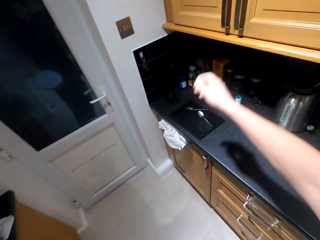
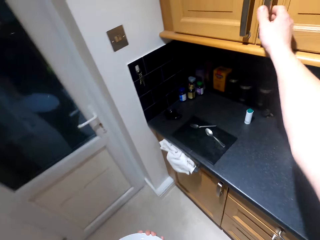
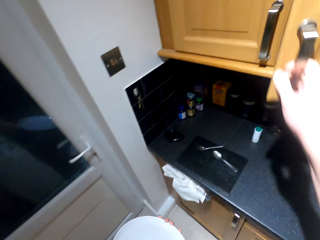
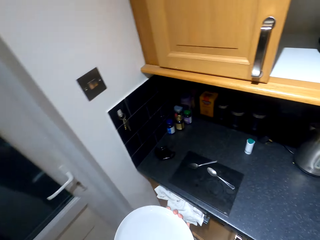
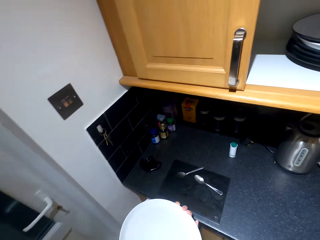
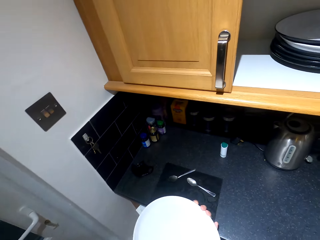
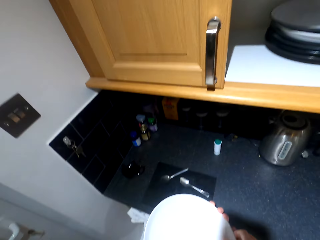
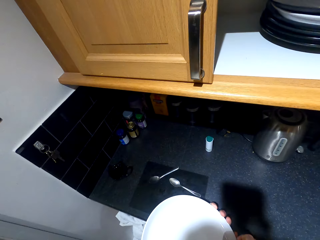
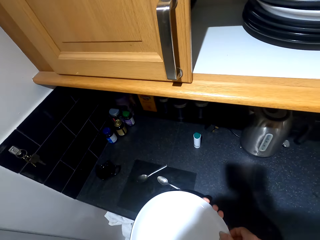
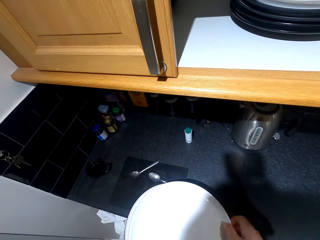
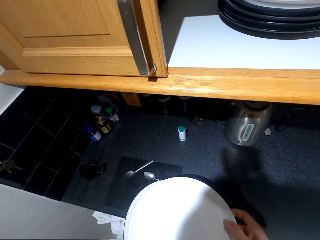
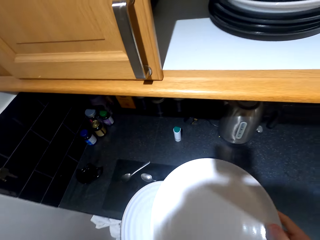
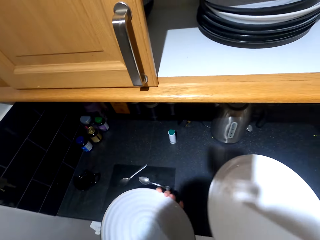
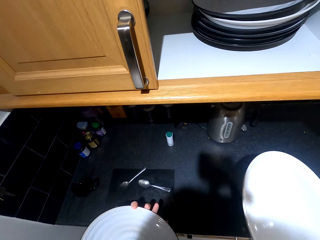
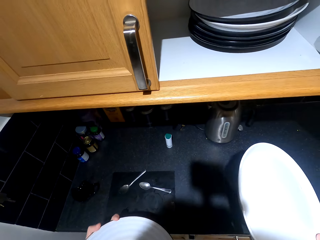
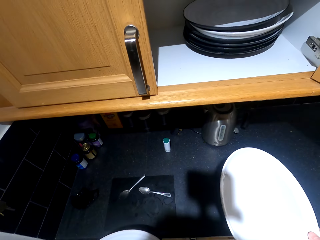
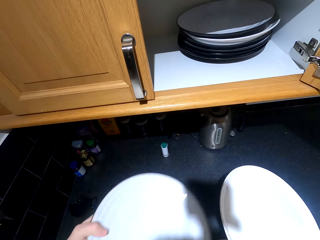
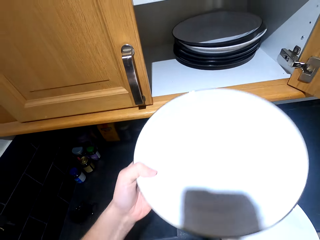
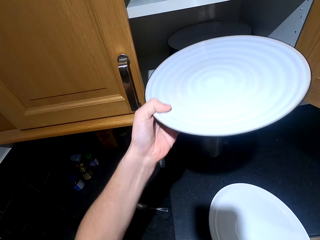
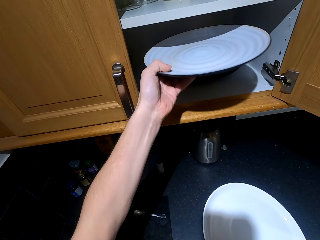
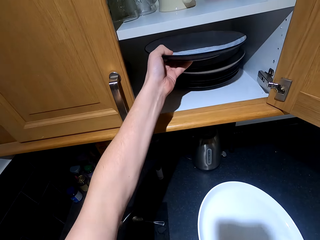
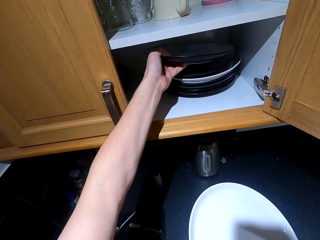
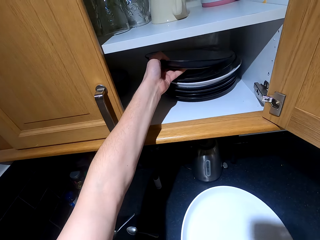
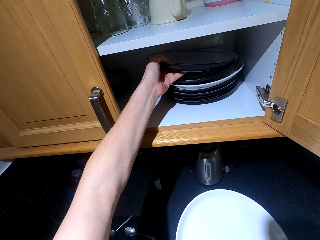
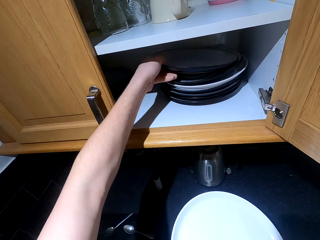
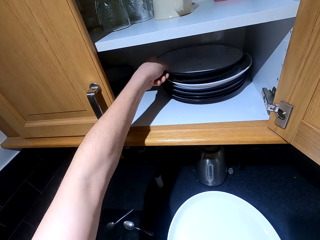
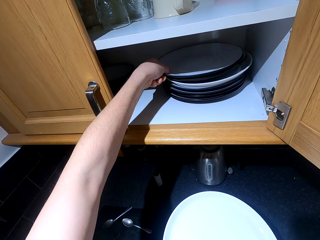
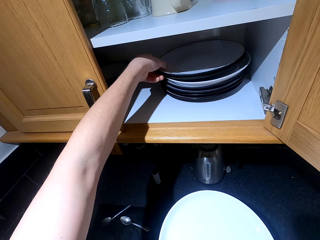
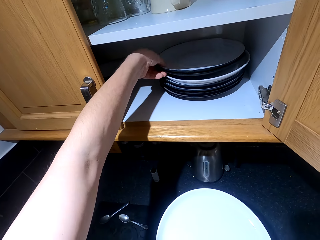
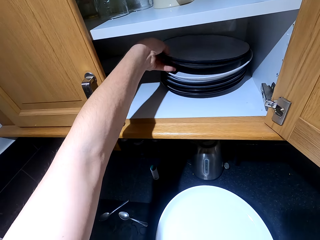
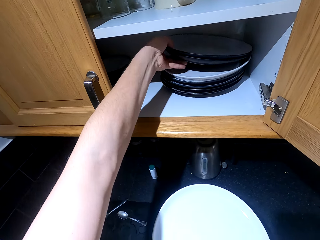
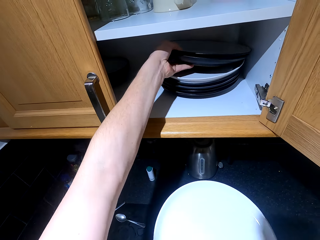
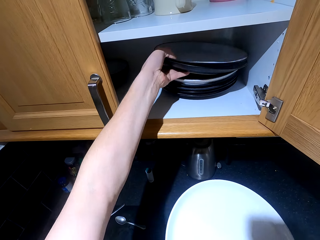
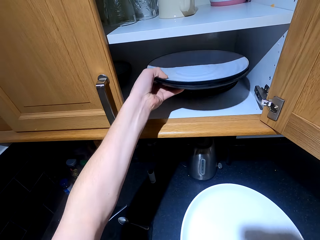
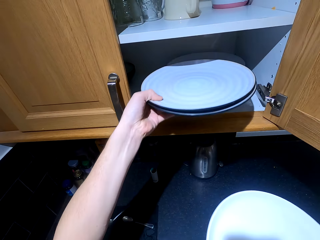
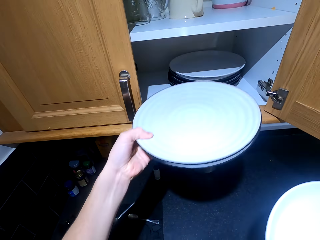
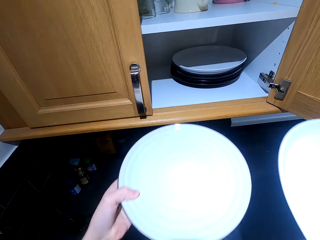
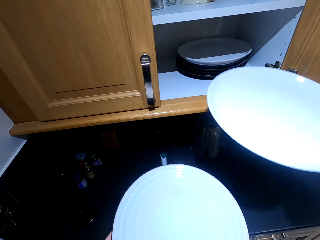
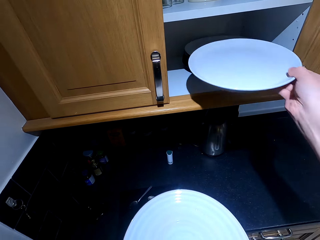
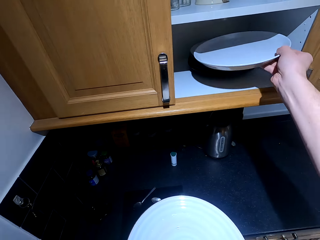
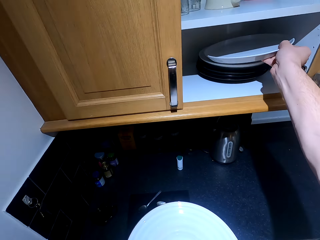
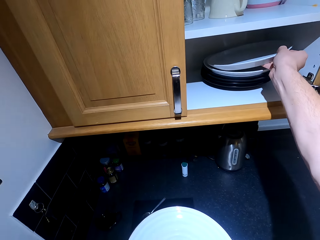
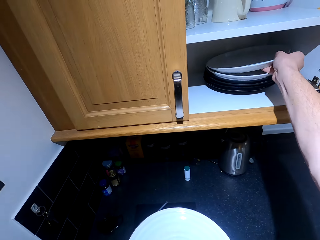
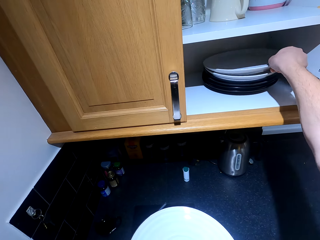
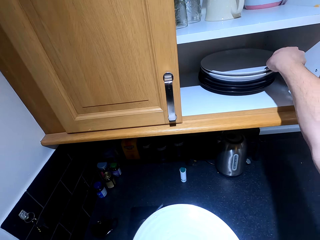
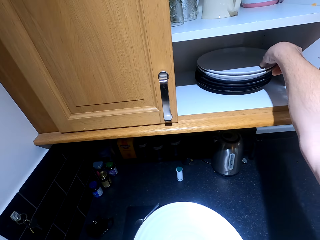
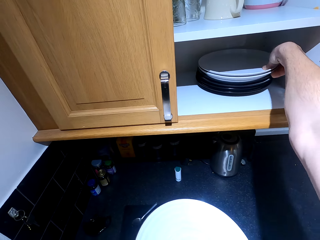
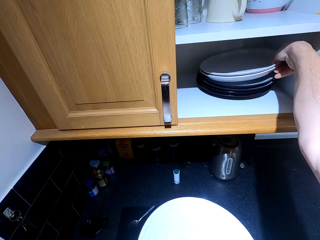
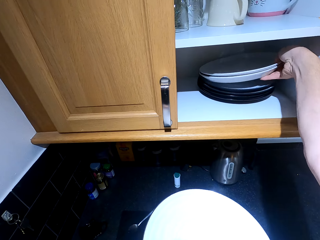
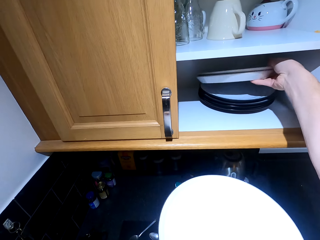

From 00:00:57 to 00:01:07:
The camera wearer opens the wall cabinet. They put the plate in the wall cabinet. They put the plate in the cabinet again.

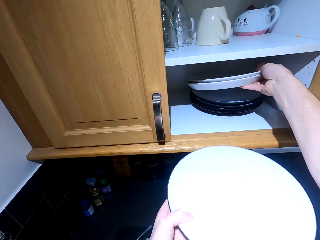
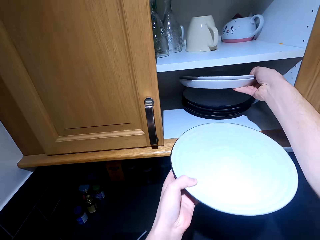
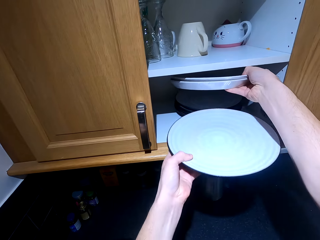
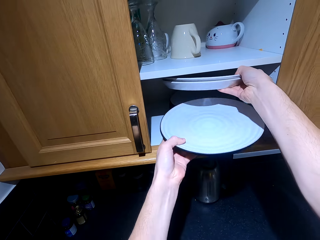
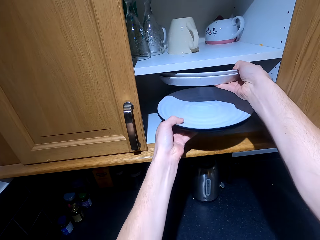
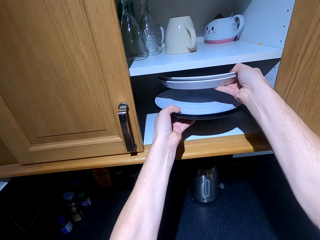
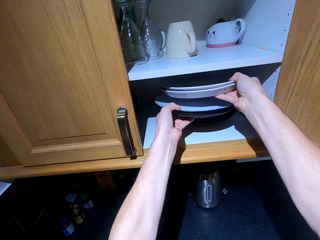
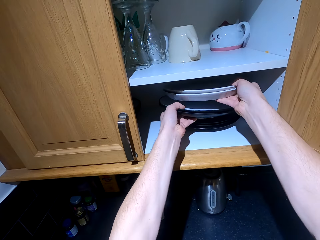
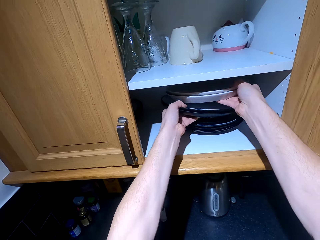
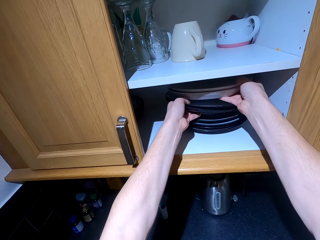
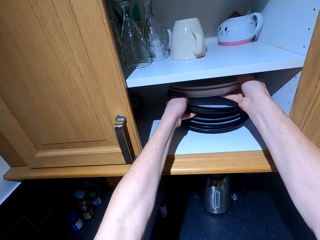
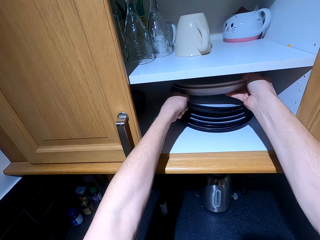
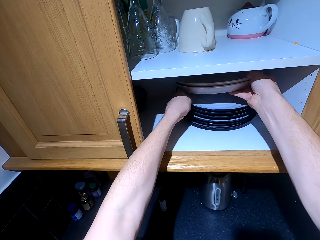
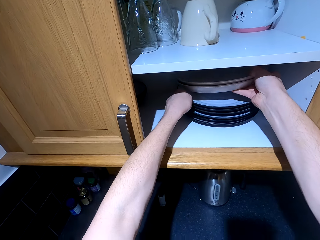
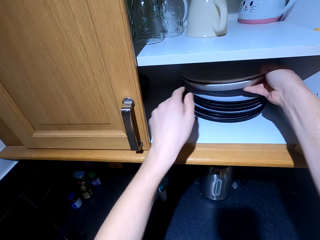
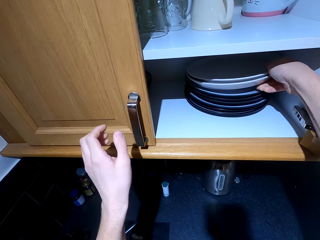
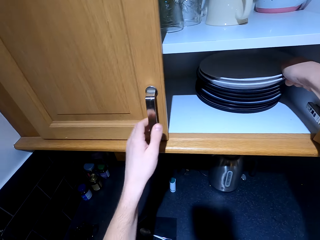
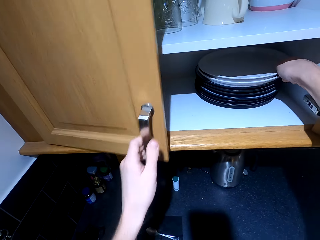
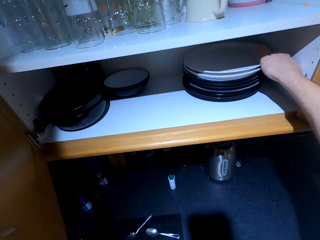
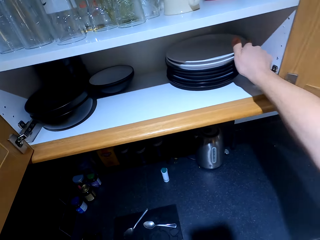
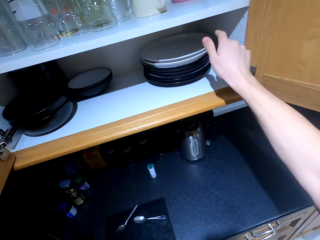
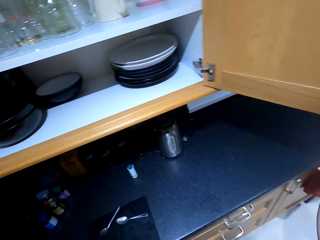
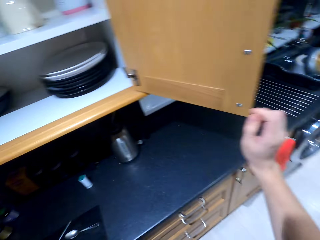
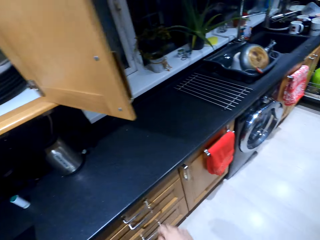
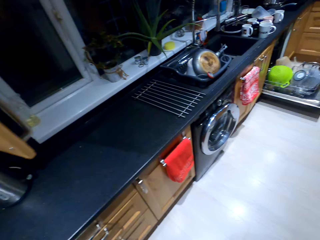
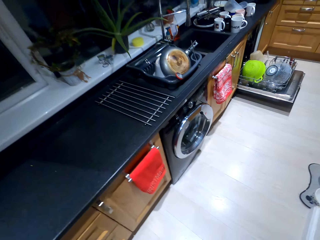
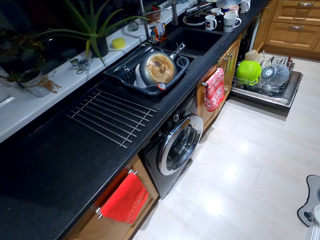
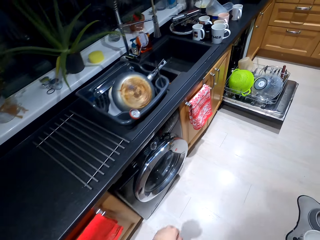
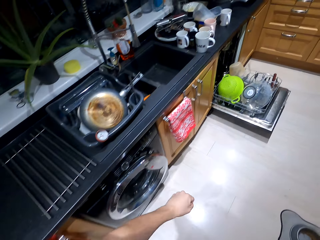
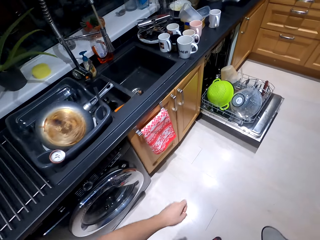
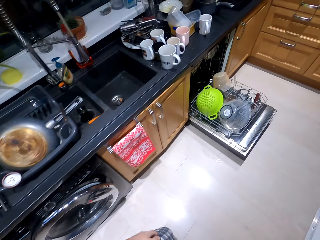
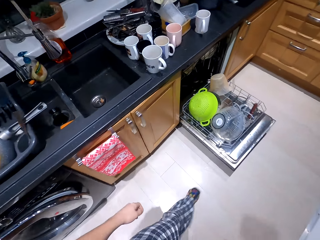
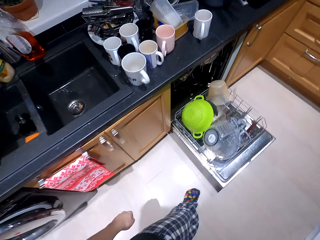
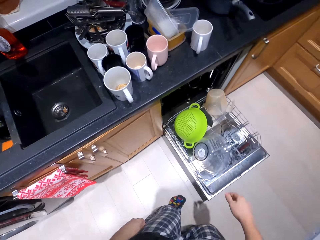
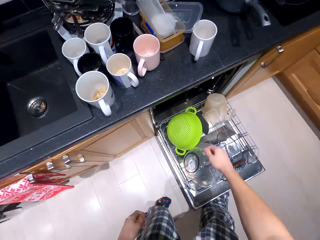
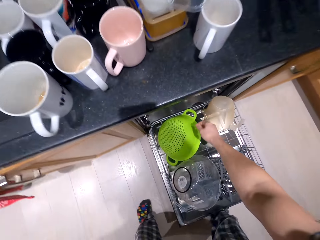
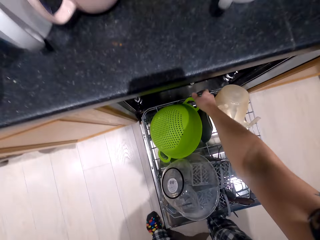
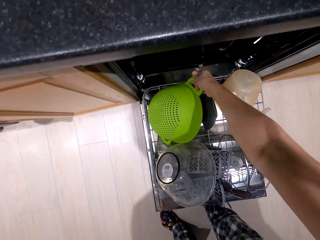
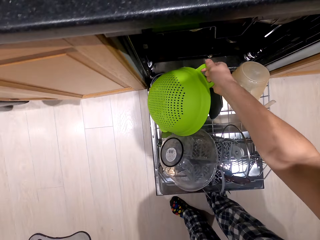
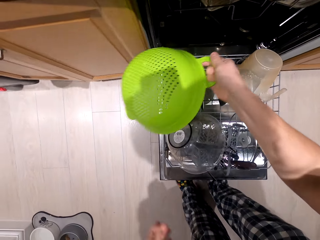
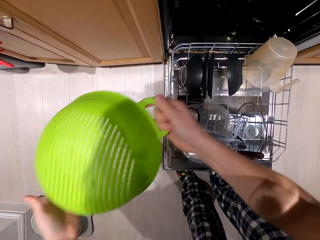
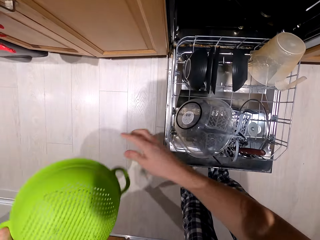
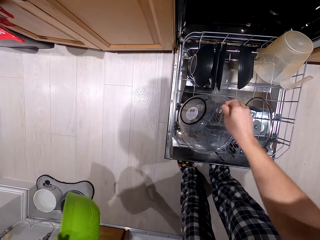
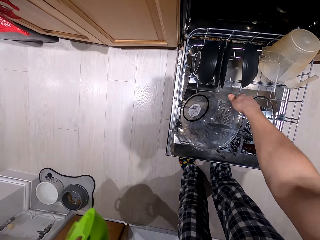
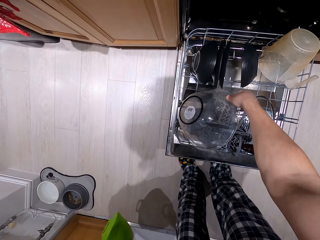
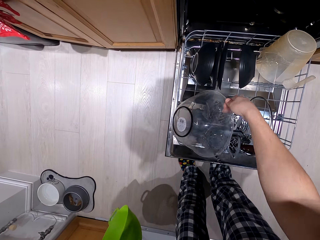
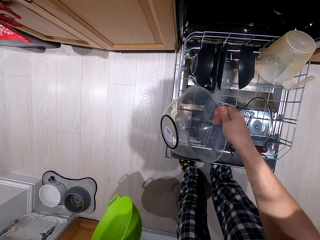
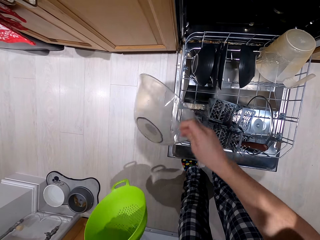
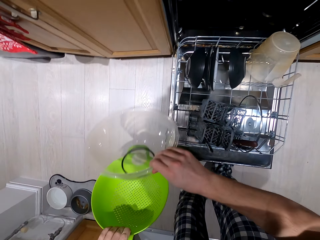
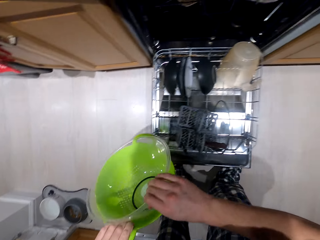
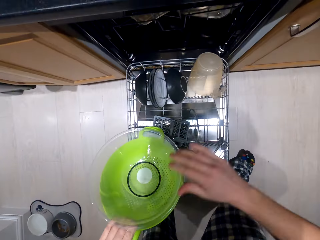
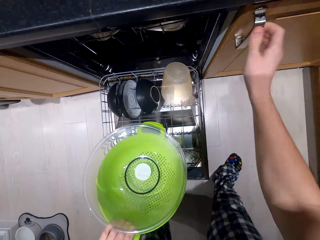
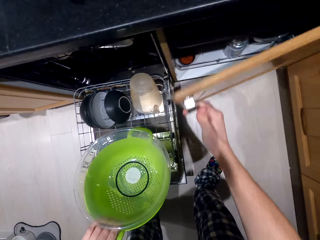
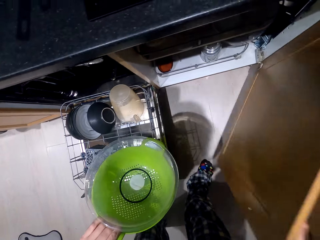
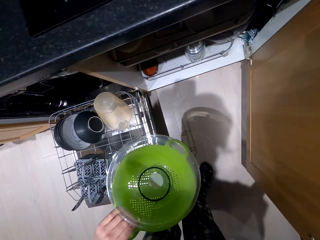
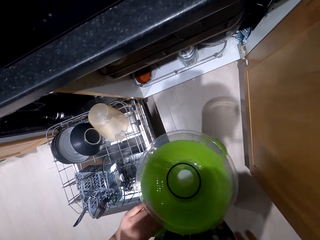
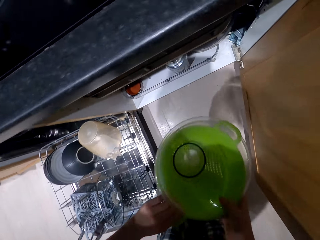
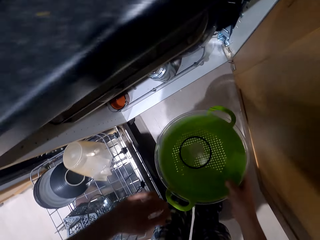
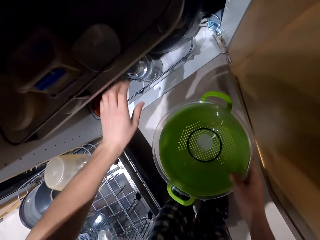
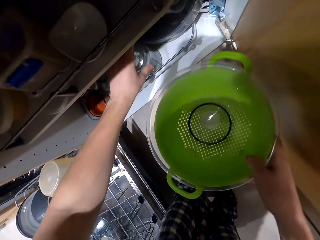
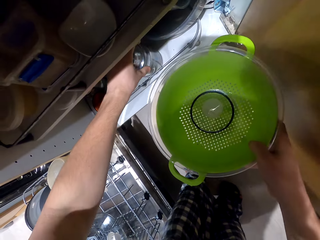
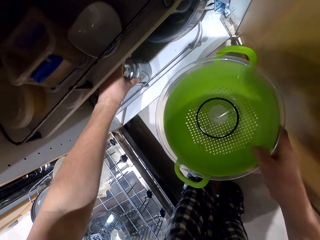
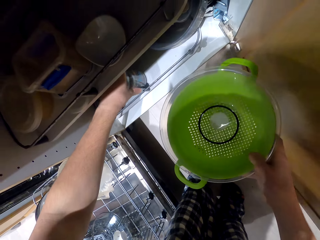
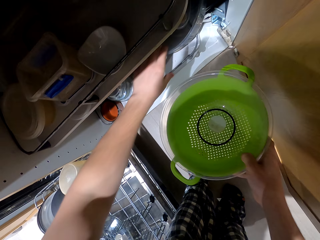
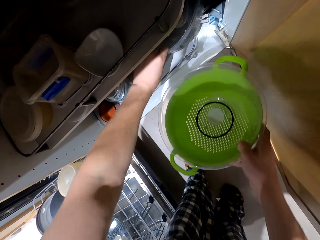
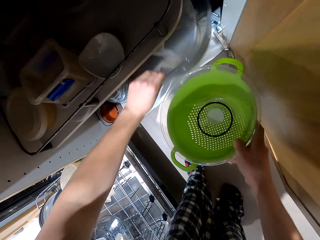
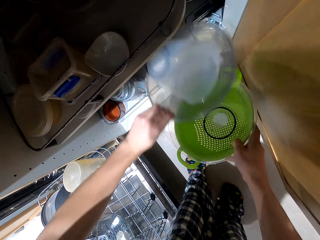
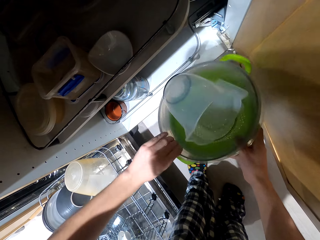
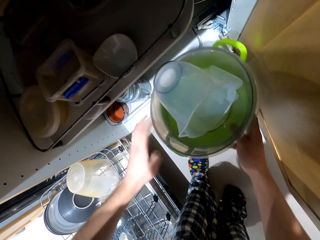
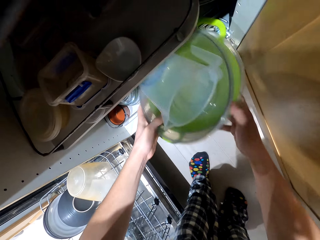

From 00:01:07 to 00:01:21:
The camera wearer puts a plate in a cabinet. They open the cabinet. They walk in a kitchen. They pick up a bowl in the cabinet. They pick up the bowl in the cabinet again. They open the cabinet. They move a kettle in the cabinet.
